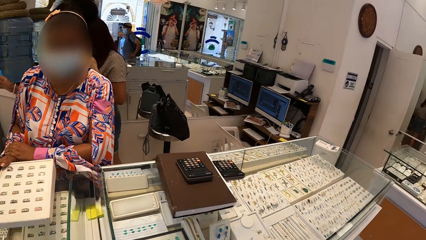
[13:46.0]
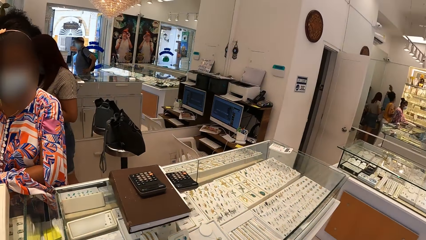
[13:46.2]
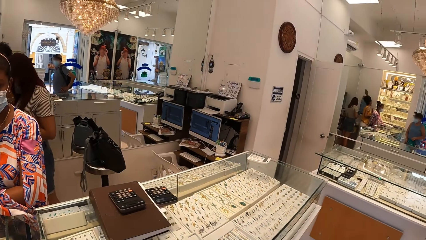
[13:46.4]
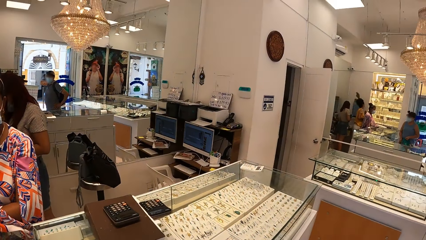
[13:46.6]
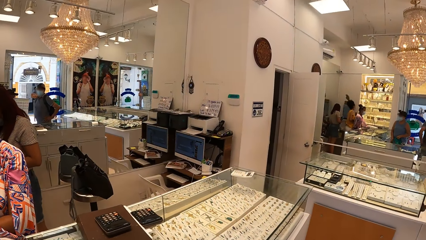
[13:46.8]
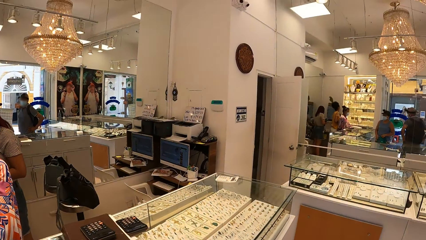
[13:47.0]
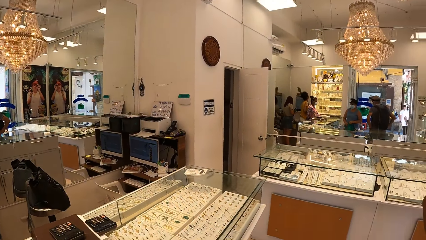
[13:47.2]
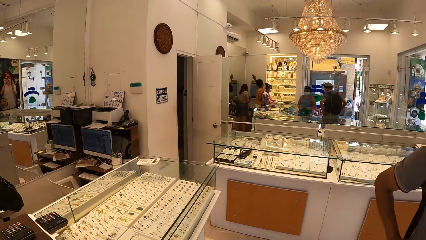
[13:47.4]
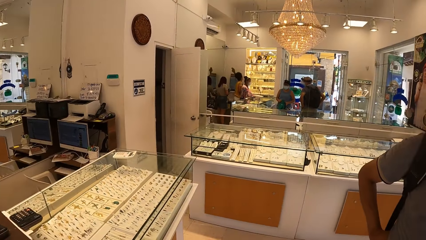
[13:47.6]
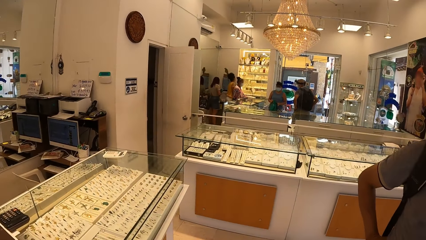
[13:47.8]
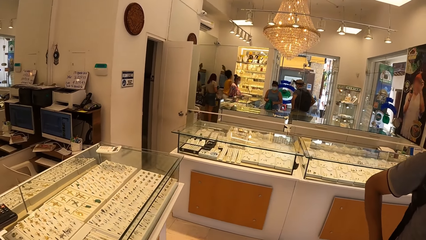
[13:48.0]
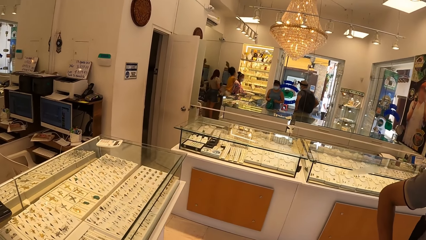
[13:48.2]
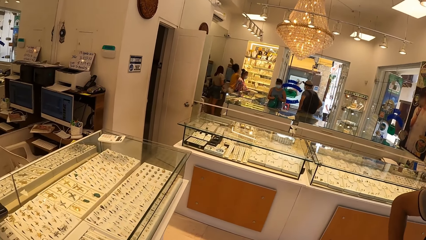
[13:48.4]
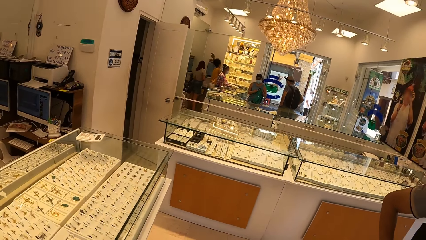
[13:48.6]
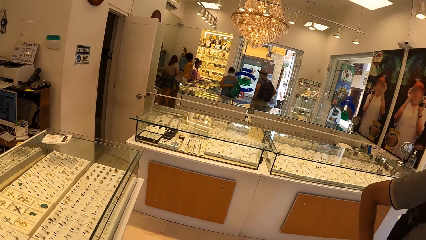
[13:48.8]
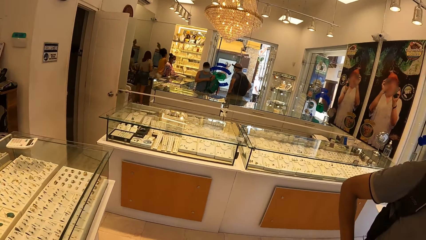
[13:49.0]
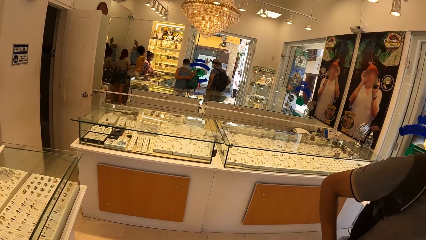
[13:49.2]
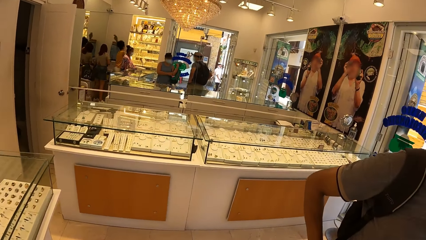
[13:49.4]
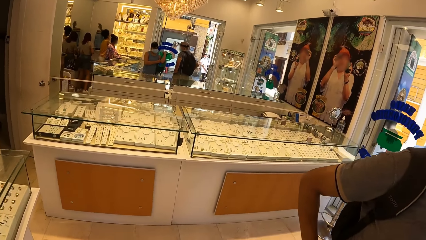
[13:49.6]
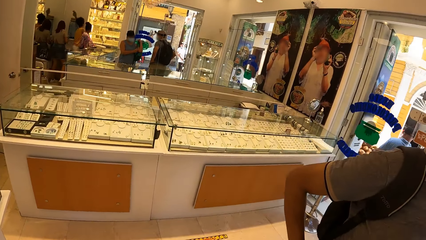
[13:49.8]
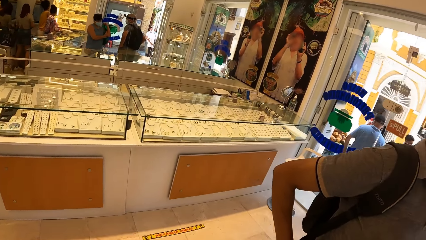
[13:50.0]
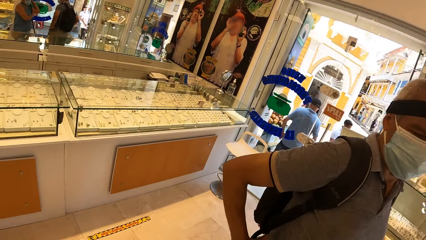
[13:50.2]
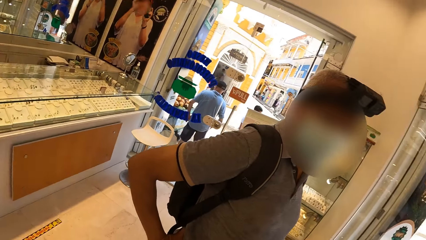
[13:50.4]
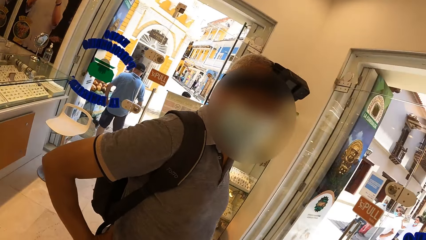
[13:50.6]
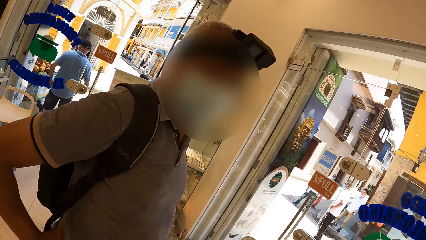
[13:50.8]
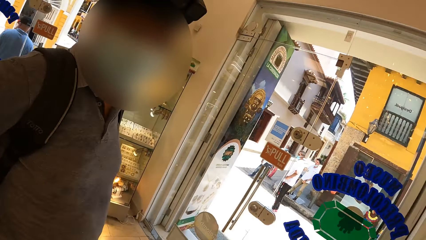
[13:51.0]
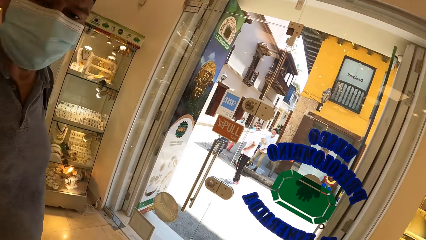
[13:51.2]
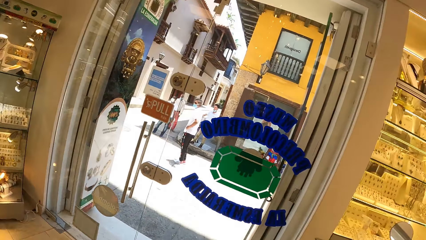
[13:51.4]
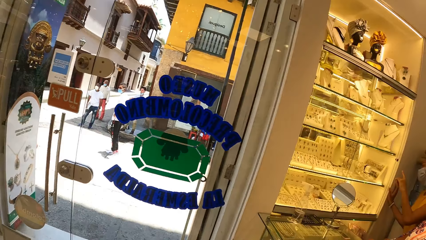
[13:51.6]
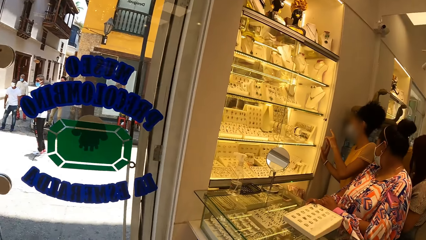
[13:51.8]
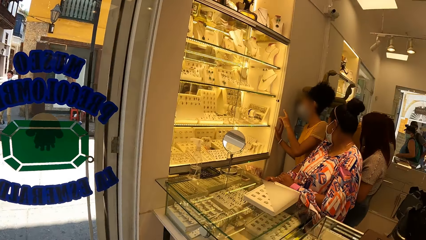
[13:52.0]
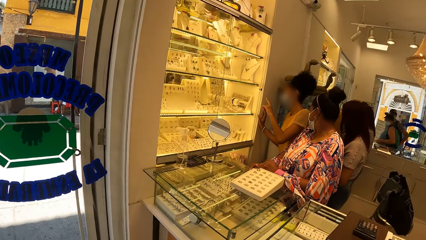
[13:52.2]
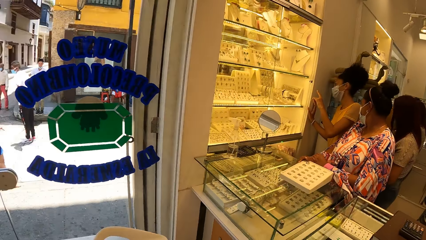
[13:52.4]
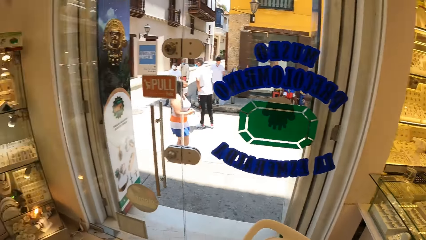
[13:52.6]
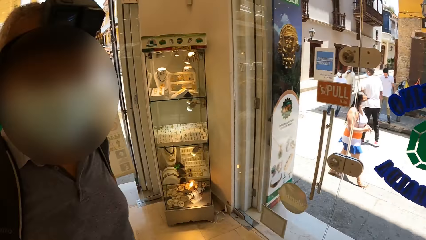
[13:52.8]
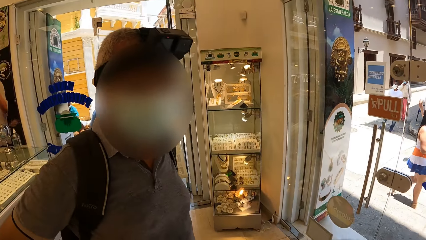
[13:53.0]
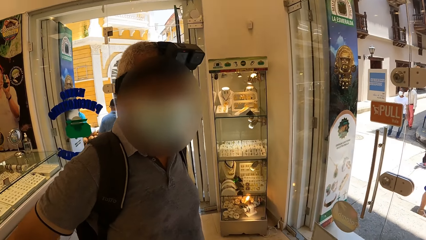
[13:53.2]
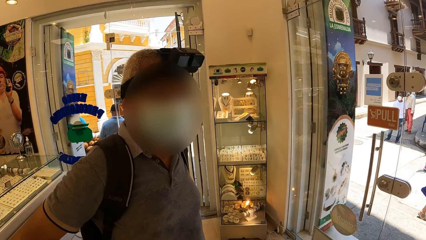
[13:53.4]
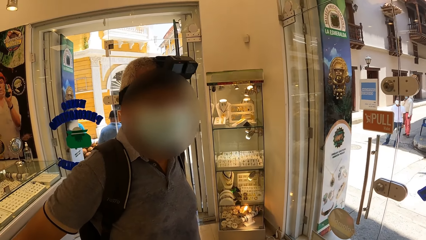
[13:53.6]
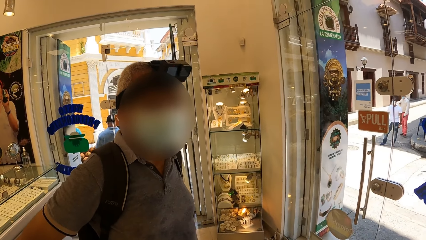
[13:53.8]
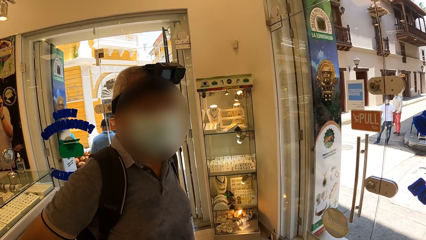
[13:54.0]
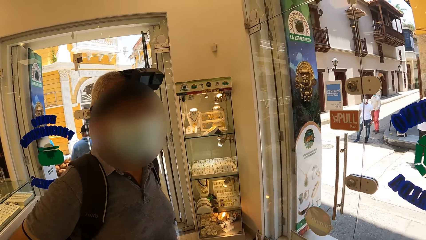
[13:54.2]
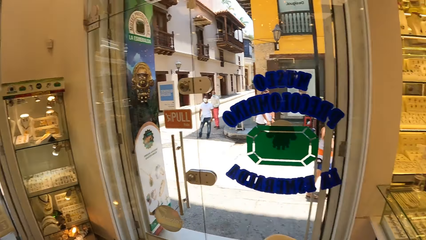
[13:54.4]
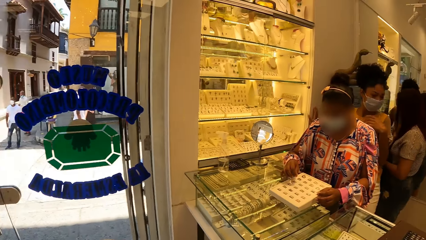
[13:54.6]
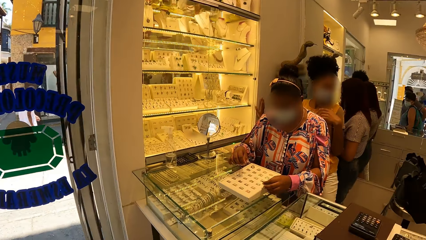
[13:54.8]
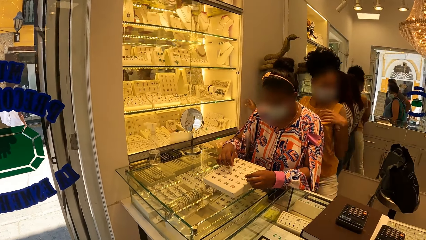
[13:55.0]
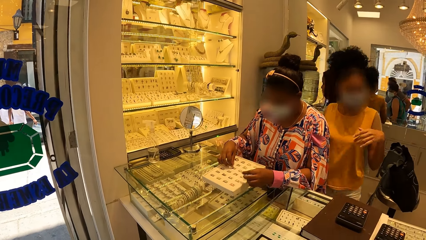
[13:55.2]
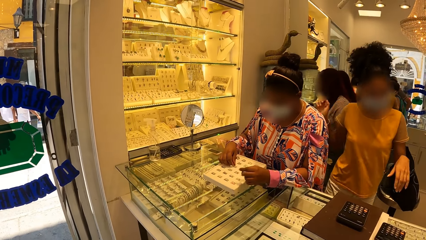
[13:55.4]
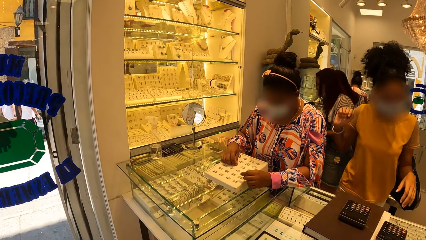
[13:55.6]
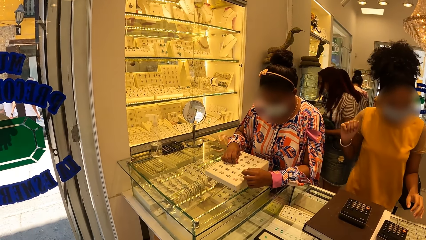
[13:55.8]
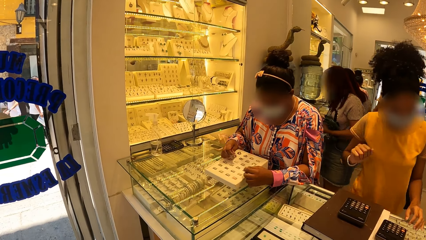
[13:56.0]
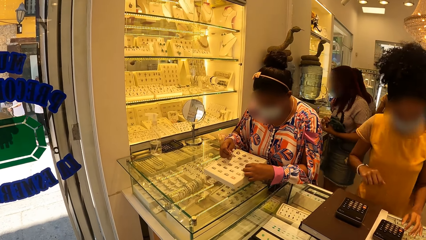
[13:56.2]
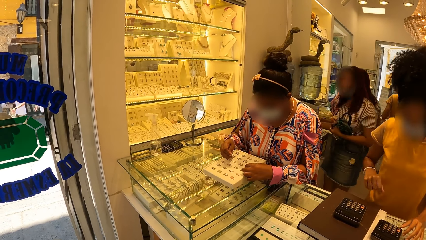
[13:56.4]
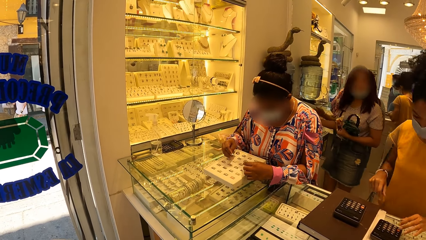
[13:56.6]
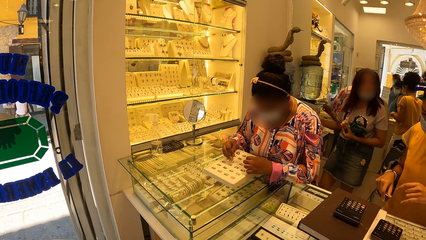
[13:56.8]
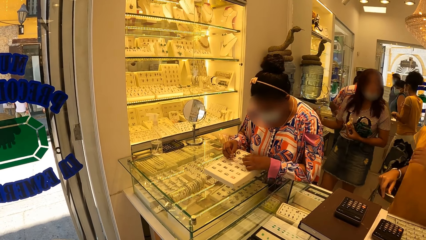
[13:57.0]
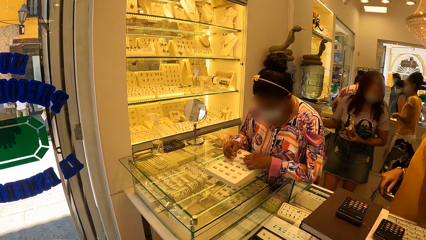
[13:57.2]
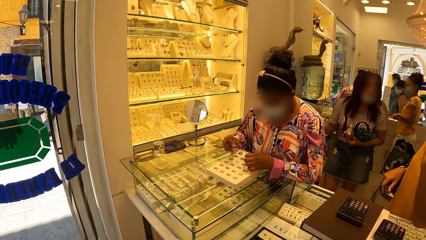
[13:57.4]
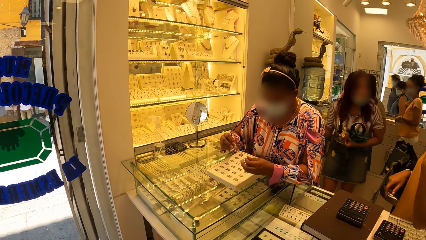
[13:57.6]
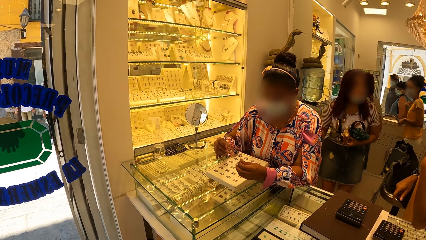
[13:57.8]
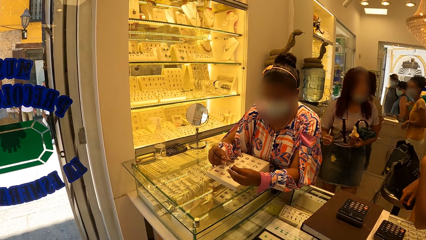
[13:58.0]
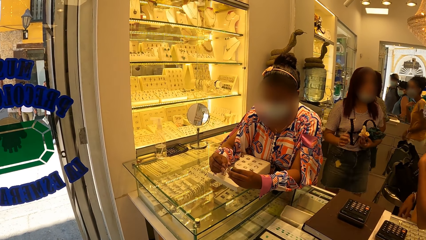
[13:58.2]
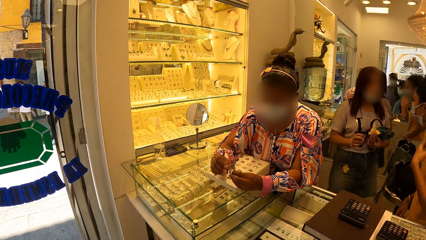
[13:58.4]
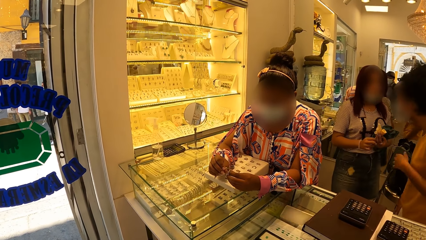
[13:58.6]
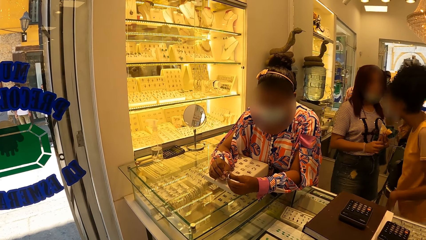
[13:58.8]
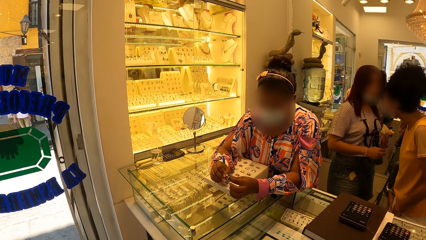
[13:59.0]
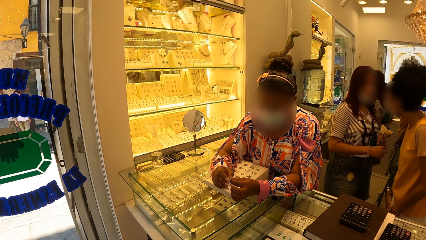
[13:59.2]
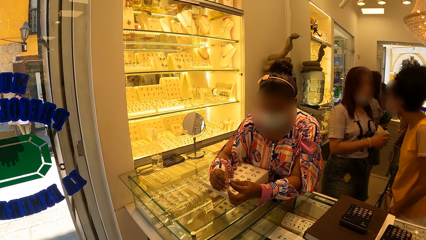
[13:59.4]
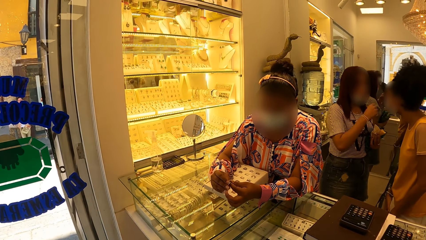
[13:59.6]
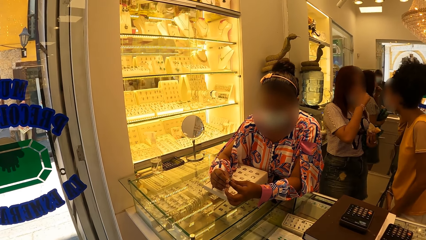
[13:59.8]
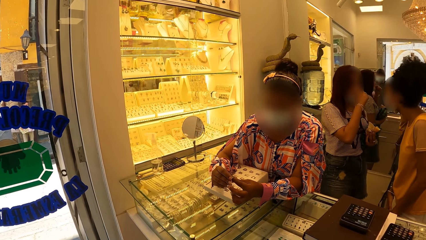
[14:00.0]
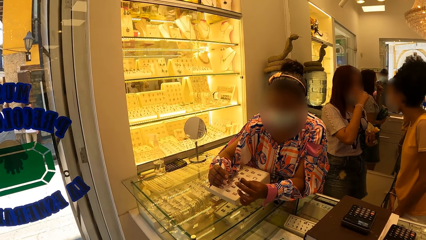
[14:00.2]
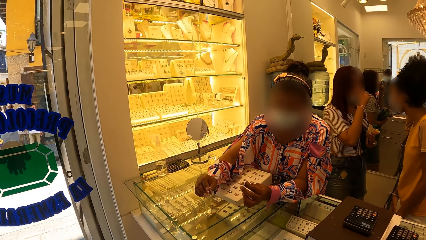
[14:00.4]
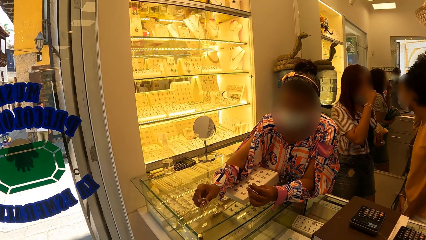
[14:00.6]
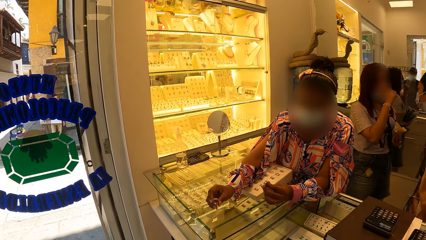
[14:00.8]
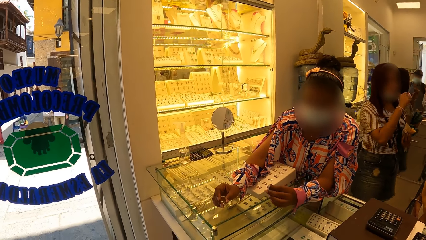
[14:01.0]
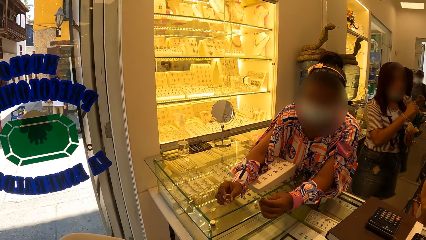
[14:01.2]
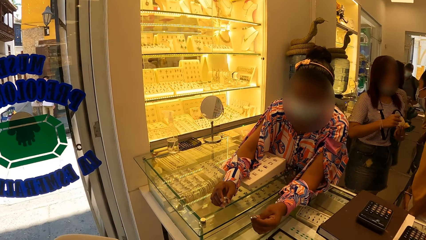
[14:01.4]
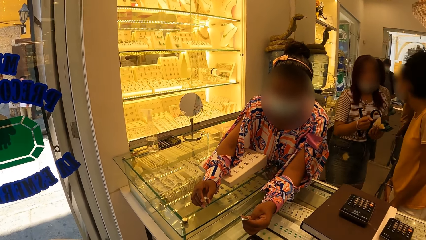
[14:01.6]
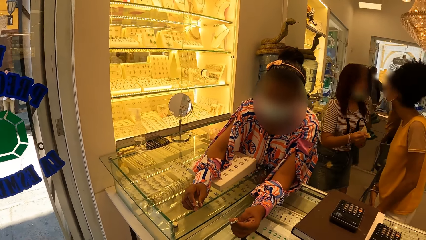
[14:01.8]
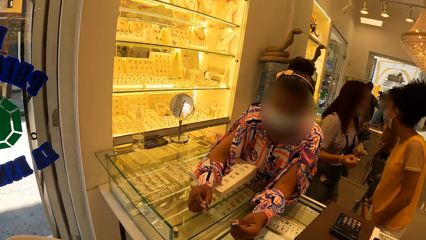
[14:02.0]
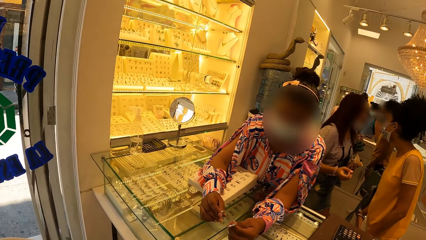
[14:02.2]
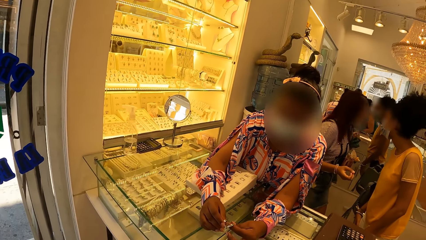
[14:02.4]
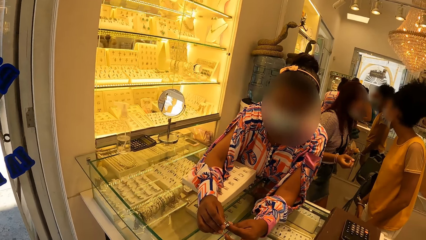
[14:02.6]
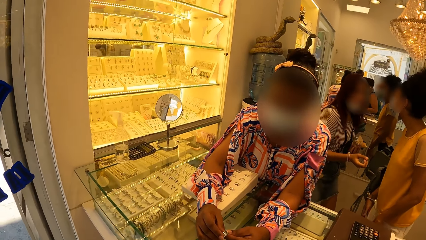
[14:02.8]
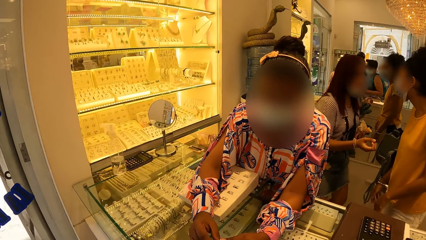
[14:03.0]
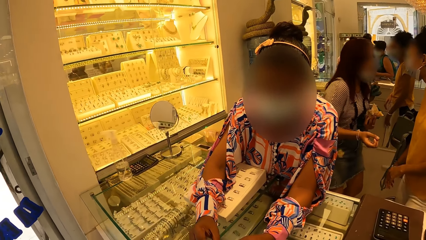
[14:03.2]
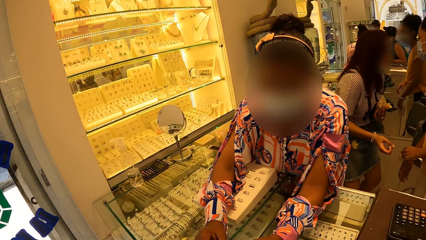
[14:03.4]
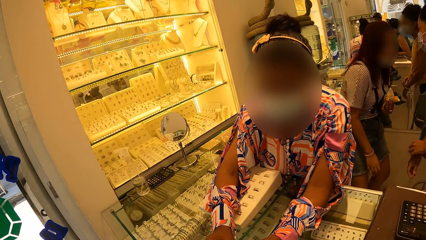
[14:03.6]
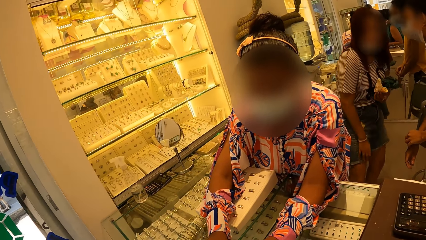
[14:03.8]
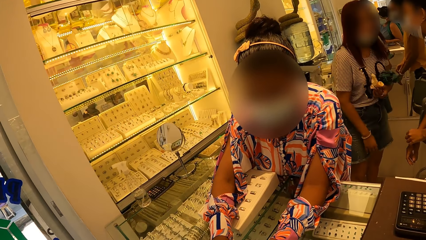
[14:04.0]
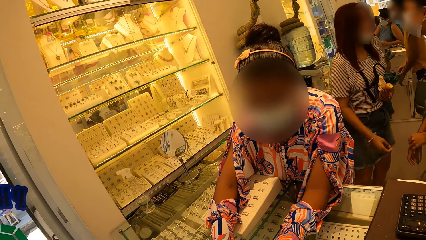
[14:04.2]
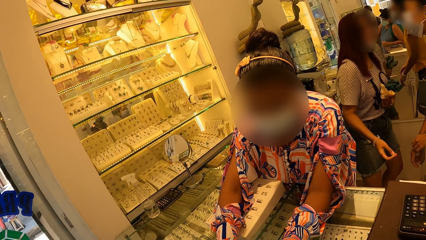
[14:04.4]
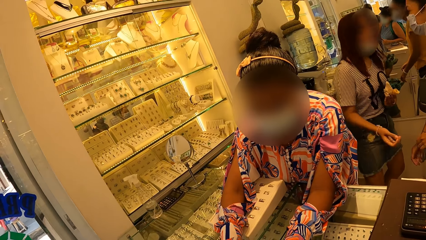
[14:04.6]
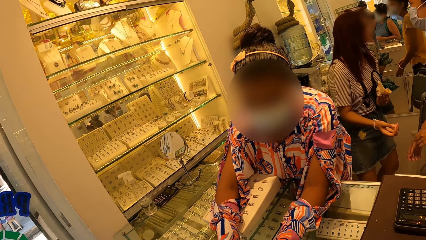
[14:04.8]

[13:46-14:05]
The camera wearer looks at the right side of the shop. They look around the shop. They interact with a person. They face a man. They face a lady. Another person gives the camera wearer a ring.
